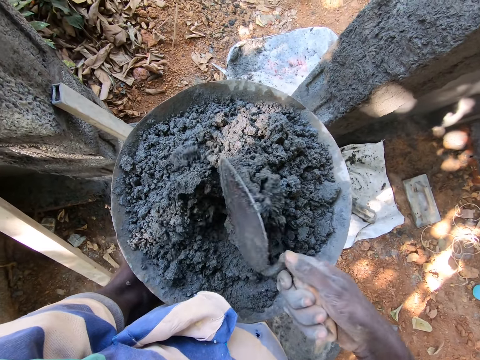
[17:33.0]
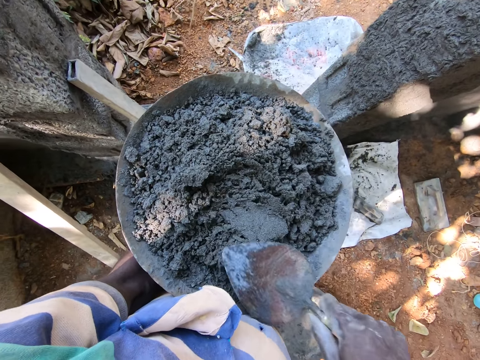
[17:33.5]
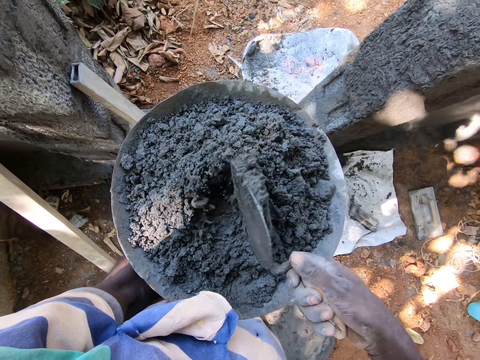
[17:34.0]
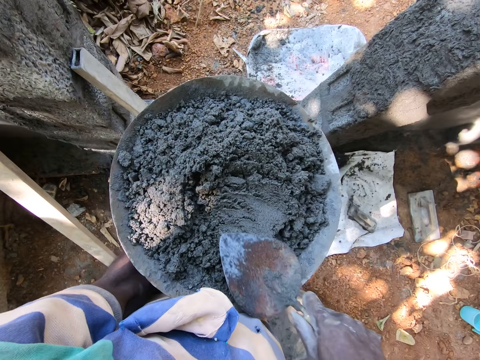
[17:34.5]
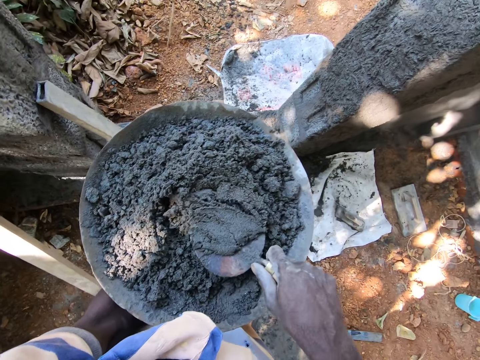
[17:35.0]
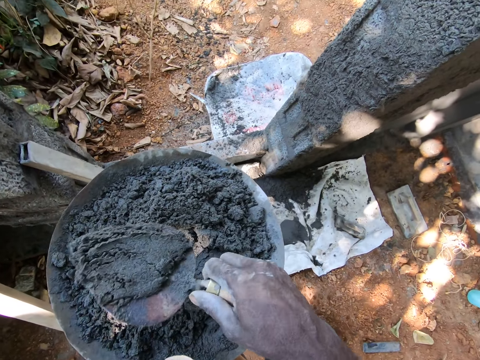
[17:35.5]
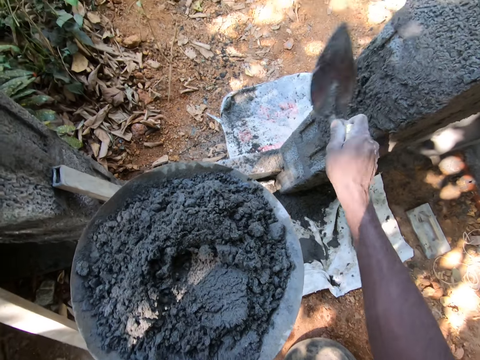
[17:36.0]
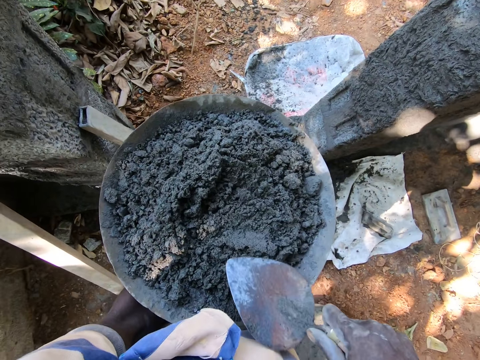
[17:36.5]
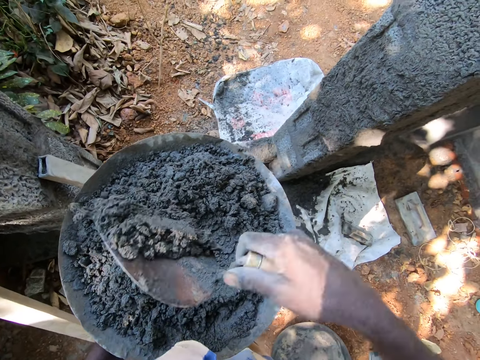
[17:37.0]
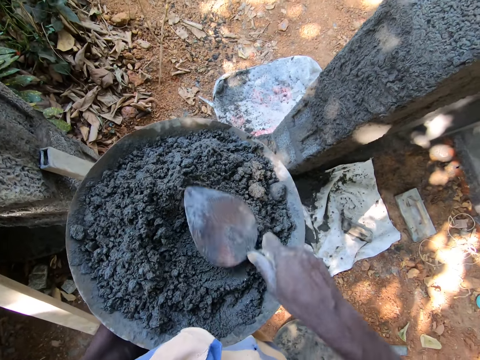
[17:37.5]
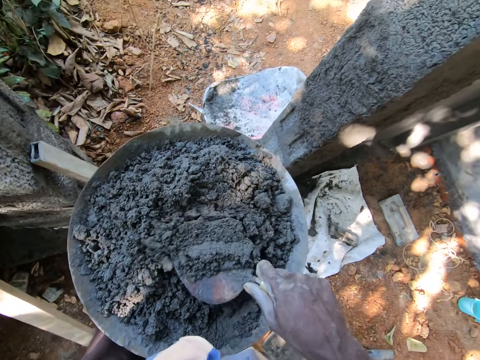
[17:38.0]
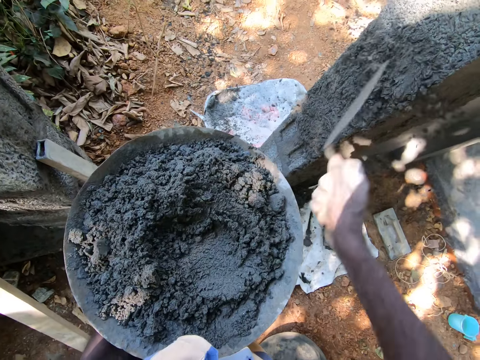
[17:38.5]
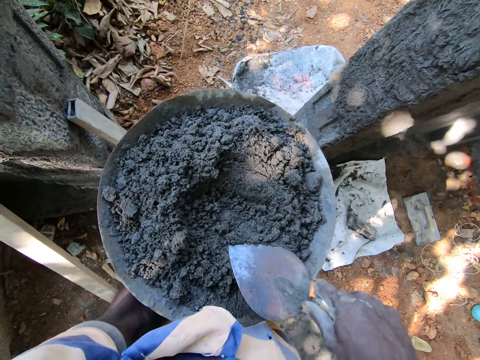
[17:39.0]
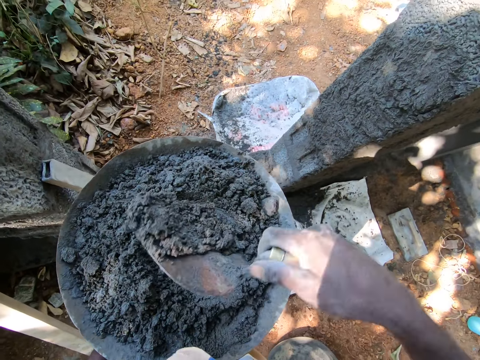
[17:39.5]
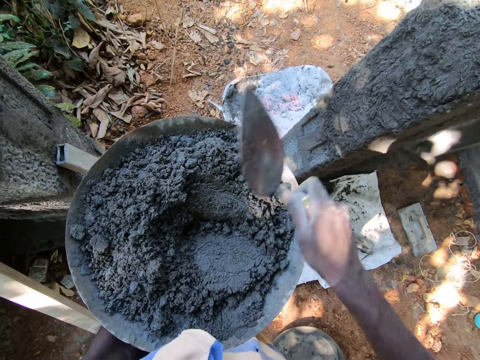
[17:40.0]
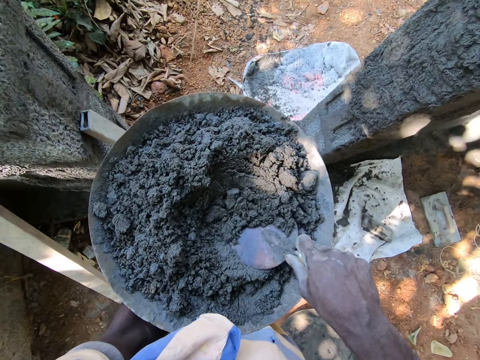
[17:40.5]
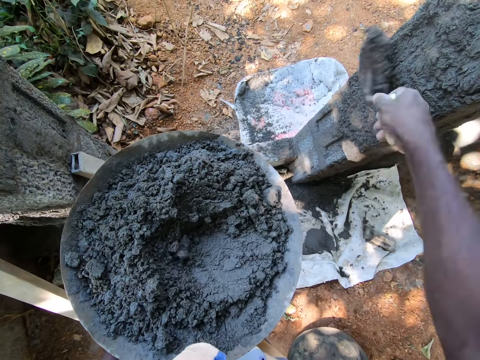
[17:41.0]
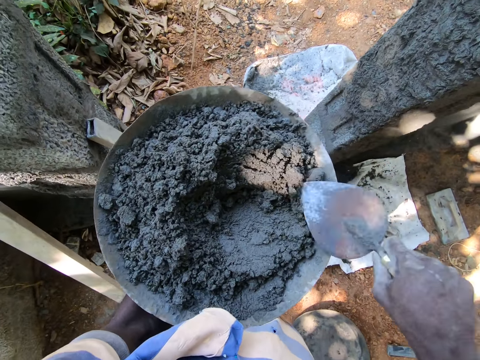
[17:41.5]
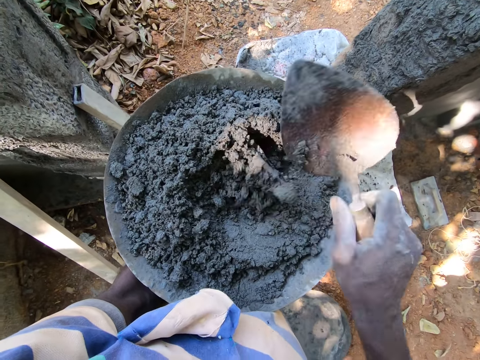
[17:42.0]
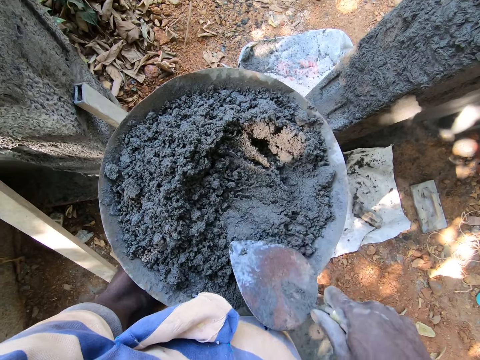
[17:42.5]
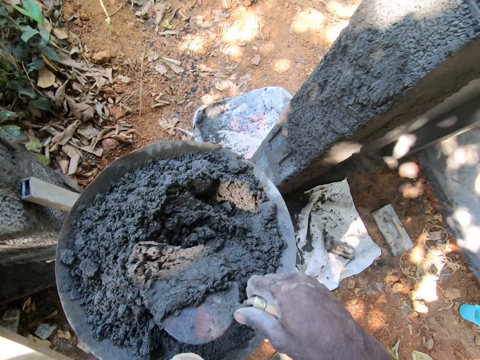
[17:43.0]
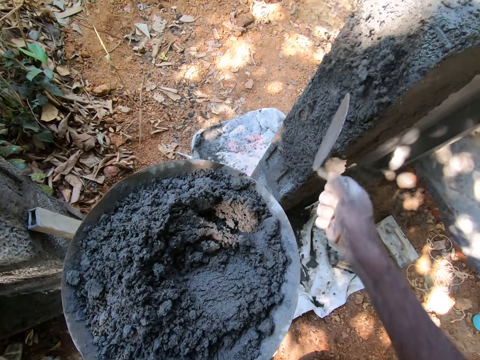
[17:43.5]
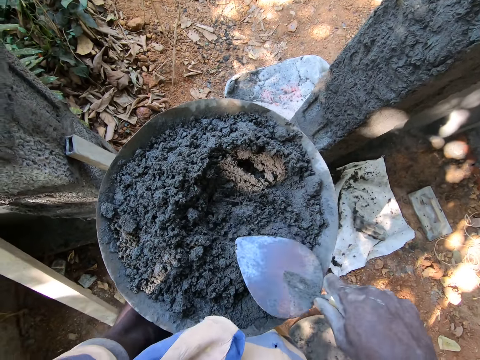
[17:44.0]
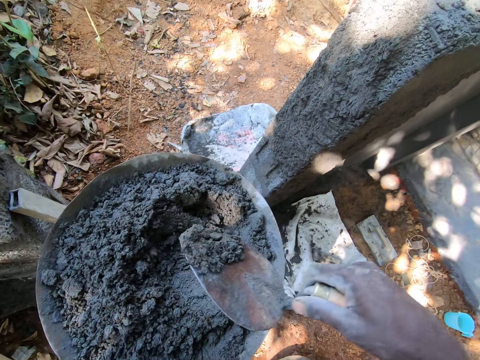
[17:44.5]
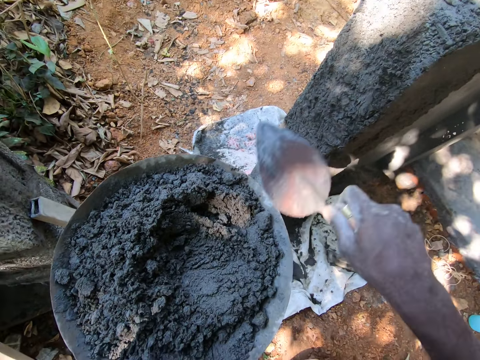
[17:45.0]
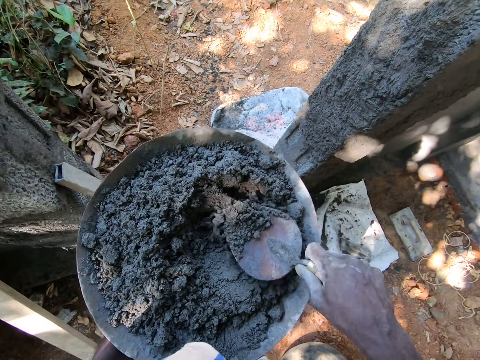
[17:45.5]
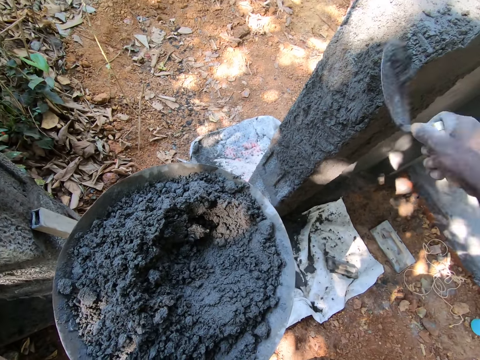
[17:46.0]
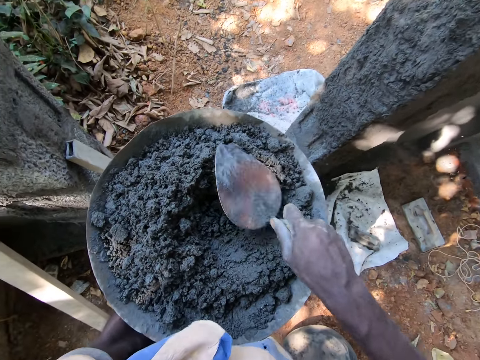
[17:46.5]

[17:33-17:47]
The camera wearer takes cement paste from the construction pan with the hand trowel in his right hand. He throws the cement paste in the hand trowel on the wall with his right hand. He takes cement paste from the construction pan with the hand trowel in his right hand. He throws the cement paste in the hand trowel on the wall with his right hand. He takes cement paste from the construction pan with the hand trowel in his right hand. He throws the cement paste in the hand trowel on the wall with his right hand. He takes cement paste from the construction pan with the hand trowel in his right hand. He throws the cement paste in the hand trowel on the wall with his right hand. He takes cement paste from the construction pan with the hand trowel in his right hand. He throws the cement paste in the hand trowel on the wall with his right hand. He mixes the cement paste in the construction pan with the hand trowel in his right hand. He takes cement paste from the construction pan with the hand trowel in his right hand. He throws the cement paste in the hand trowel on the wall with his right hand. He takes cement paste from the construction pan with the hand trowel in his right hand. He throws the cement paste in the hand trowel on the wall with his right hand. He takes cement paste from the construction pan with the hand trowel in his right hand. He throws the cement paste in the hand trowel on the wall with his right hand. He gathers cement paste in the construction pan with the hand trowel in his right hand.

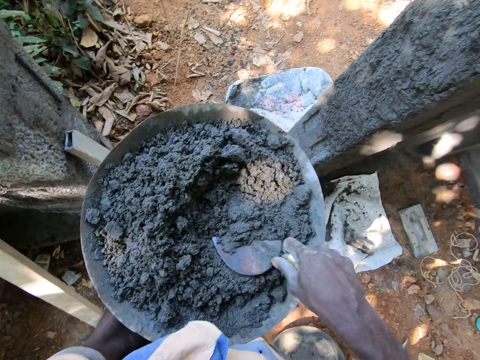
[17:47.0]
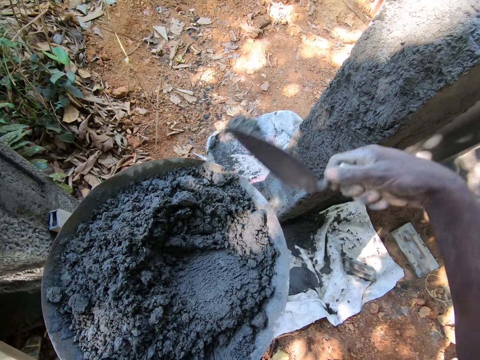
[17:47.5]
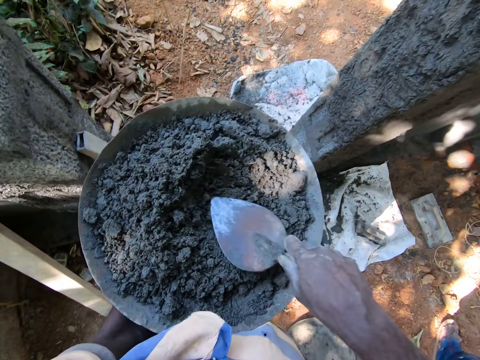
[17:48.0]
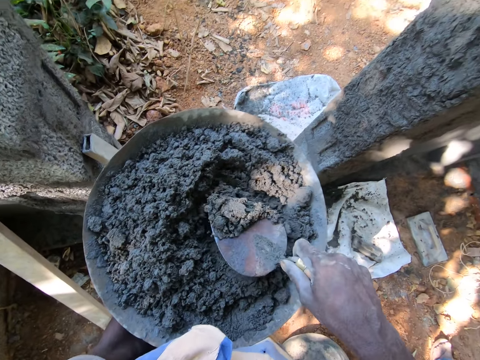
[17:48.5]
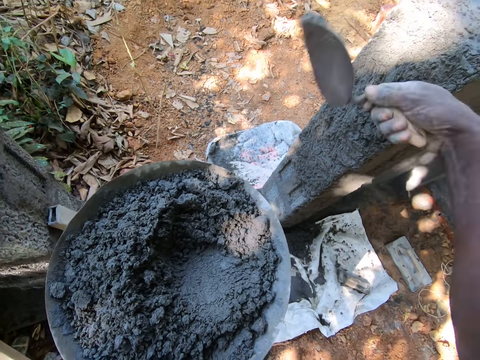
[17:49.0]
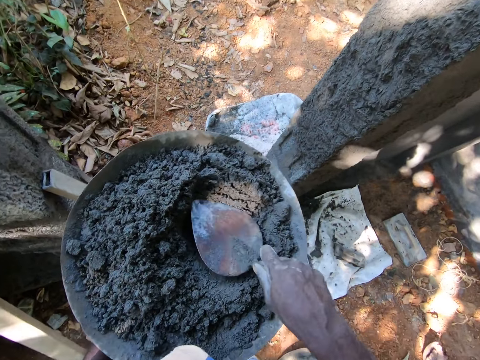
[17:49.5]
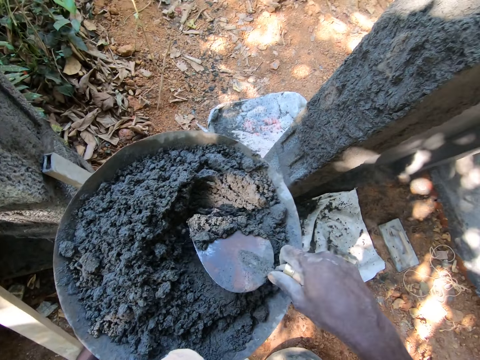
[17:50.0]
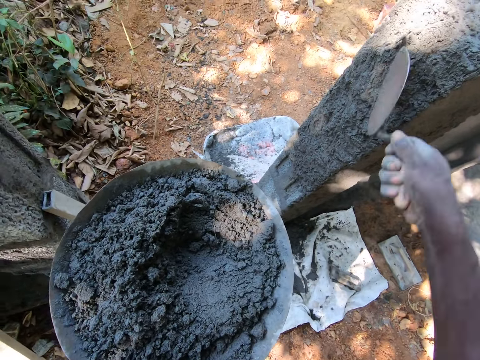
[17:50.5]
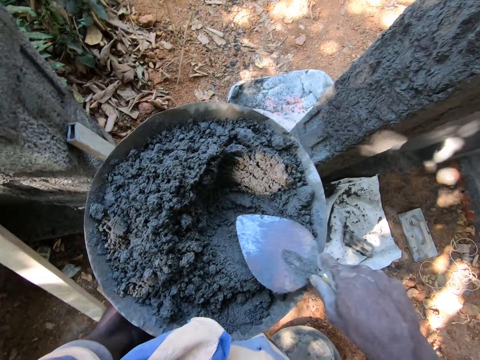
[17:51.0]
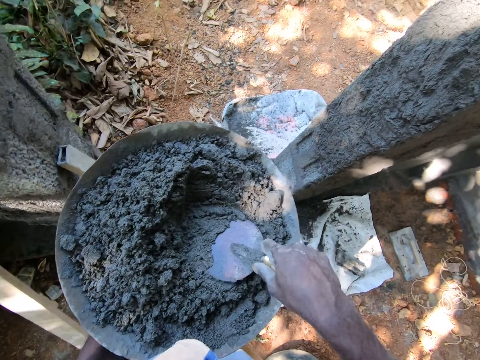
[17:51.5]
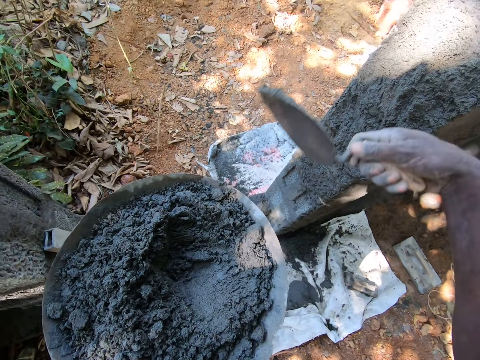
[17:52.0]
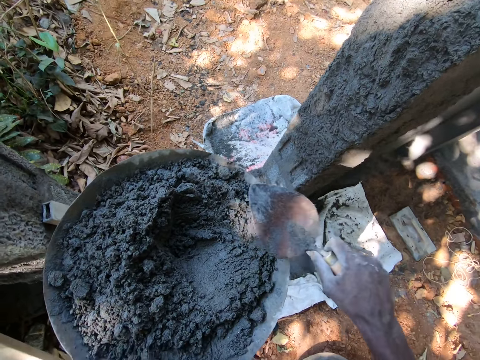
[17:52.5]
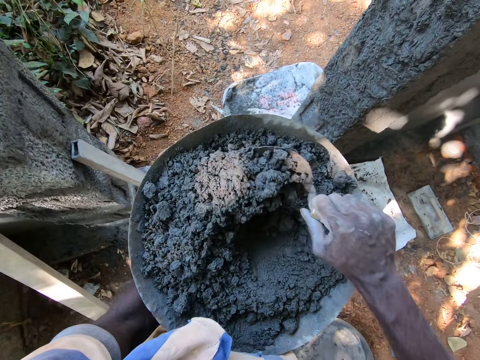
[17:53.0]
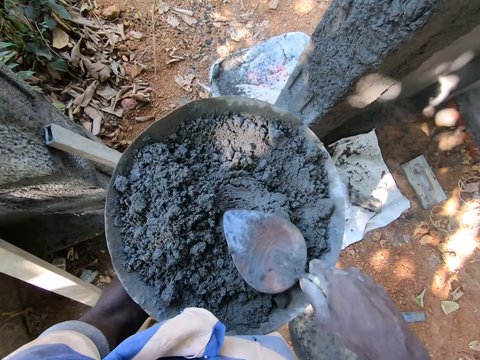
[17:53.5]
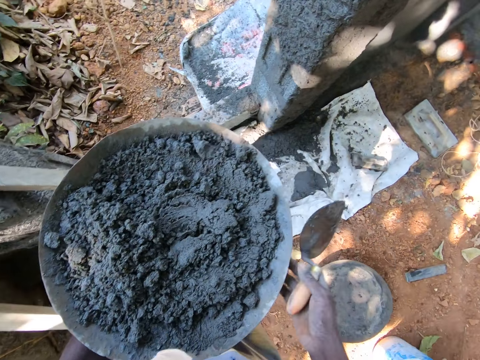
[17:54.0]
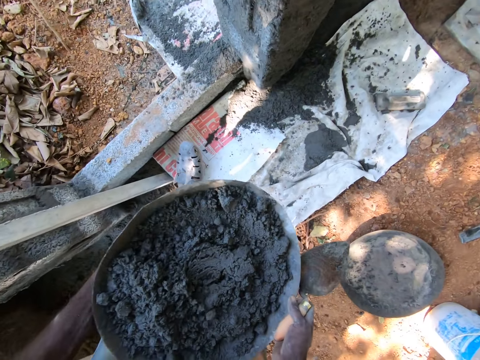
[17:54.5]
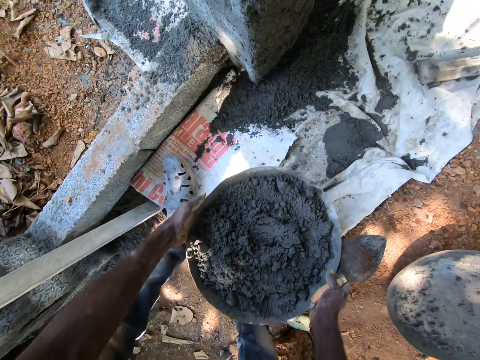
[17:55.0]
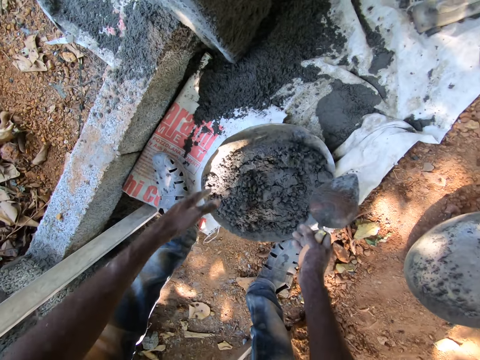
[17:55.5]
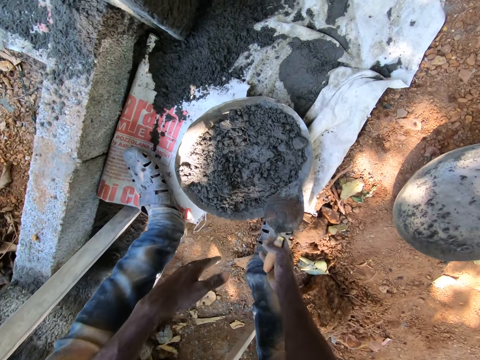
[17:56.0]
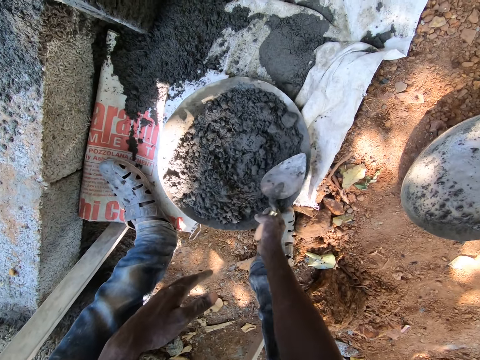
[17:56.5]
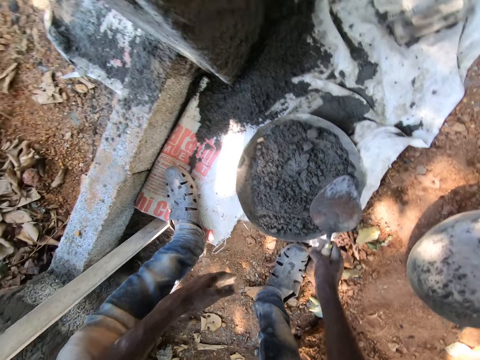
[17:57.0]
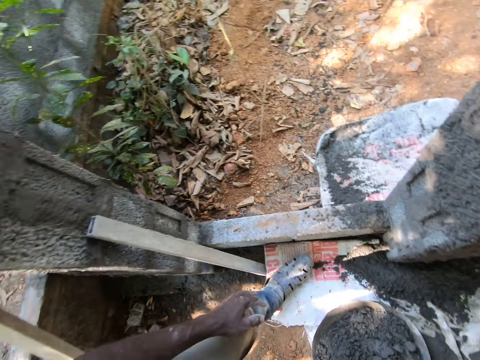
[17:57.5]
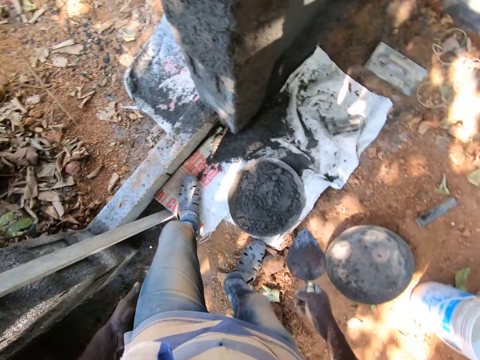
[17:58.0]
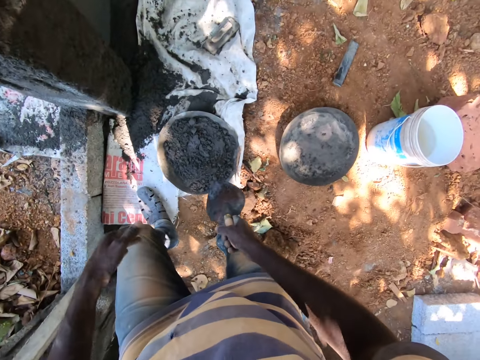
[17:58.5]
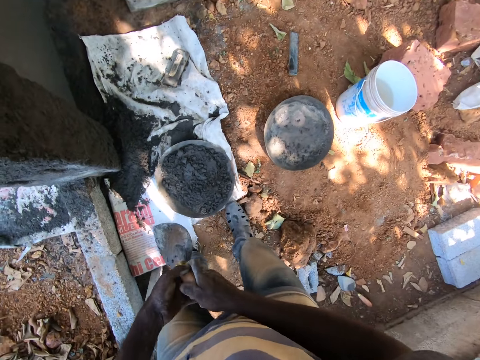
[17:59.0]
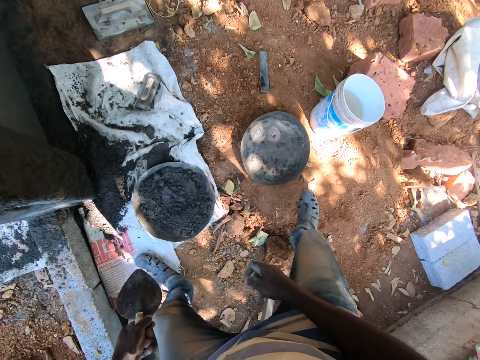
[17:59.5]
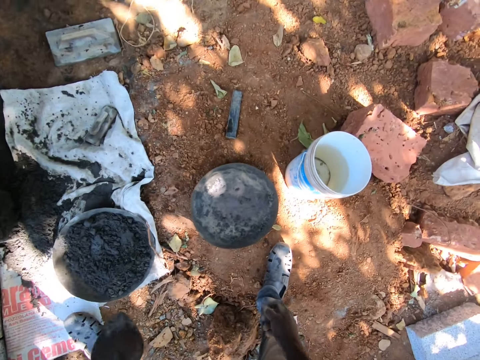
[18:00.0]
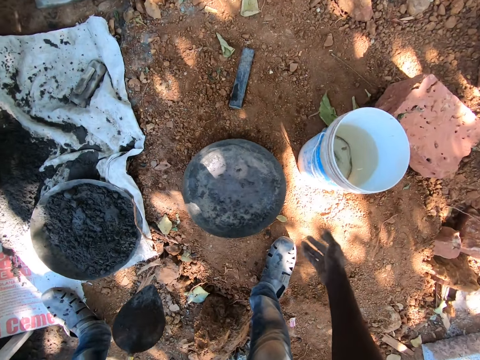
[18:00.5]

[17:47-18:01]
The camera wearer takes cement paste from the construction pan with the hand trowel in his right hand. He throws the cement paste in the hand trowel on the wall with his right hand. He takes cement paste from the construction pan with the hand trowel in his right hand. He throws the cement paste in the hand trowel on the wall with his right hand. He takes cement paste from the construction pan with the hand trowel in his right hand. He throws the cement paste in the hand trowel on the wall with his right hand. He takes cement paste from the construction pan with the hand trowel in his right hand. He throws the cement paste in the hand trowel on the wall with his right hand. He mixes the cement paste in the construction pan with the hand trowel in his right hand. He holds the construction pan with both hands. He drops the construction pan on the ground with both hands. He moves the construction pan with his right hand. He spits on the ground. The man interacts with the camera wearer. The camera wearer moves the hand trowel from his right hand to his left hand.
